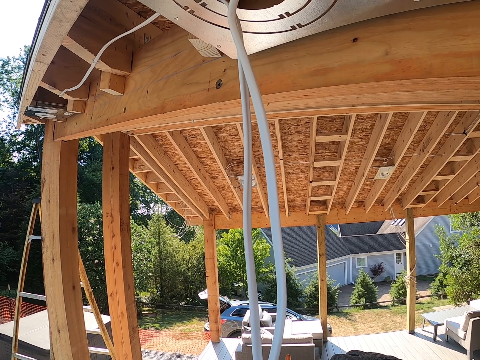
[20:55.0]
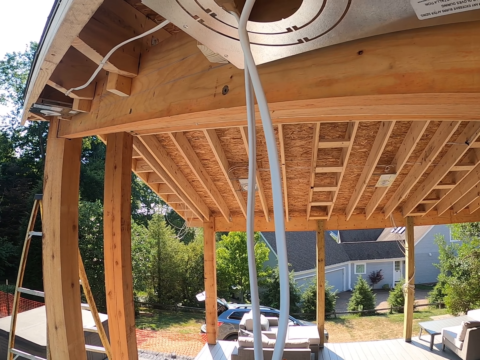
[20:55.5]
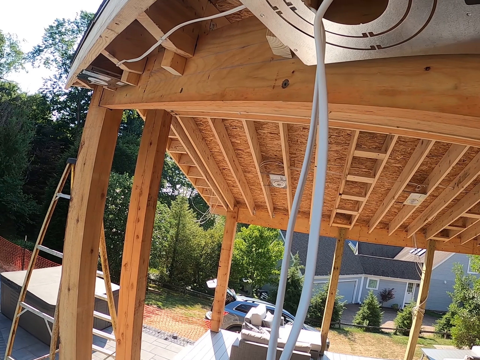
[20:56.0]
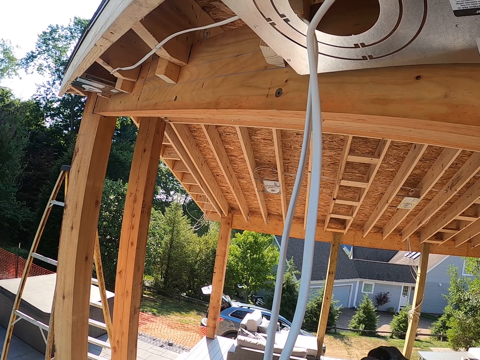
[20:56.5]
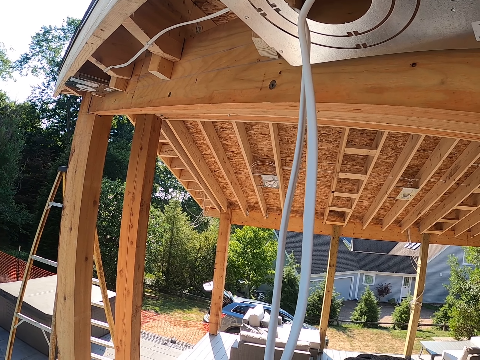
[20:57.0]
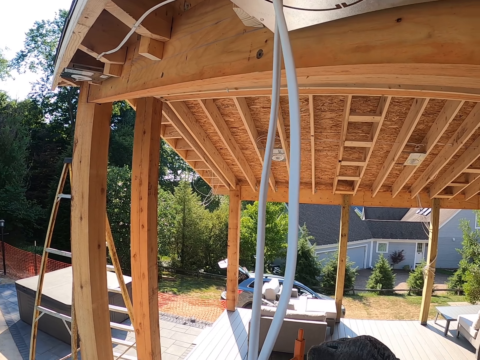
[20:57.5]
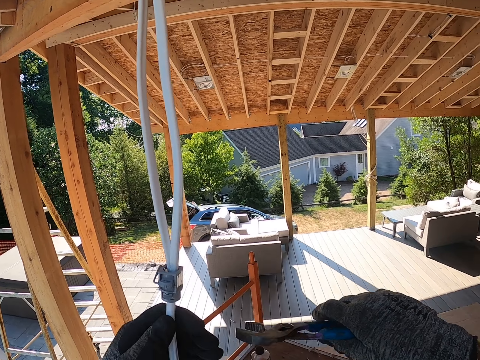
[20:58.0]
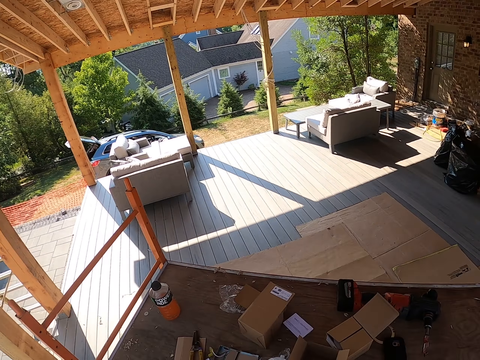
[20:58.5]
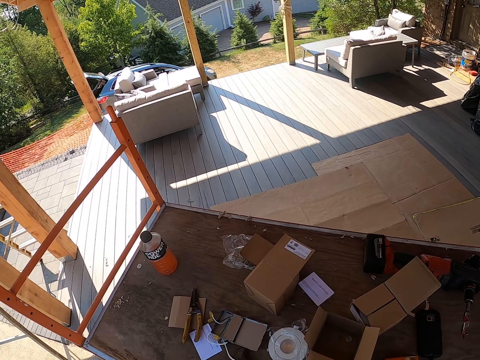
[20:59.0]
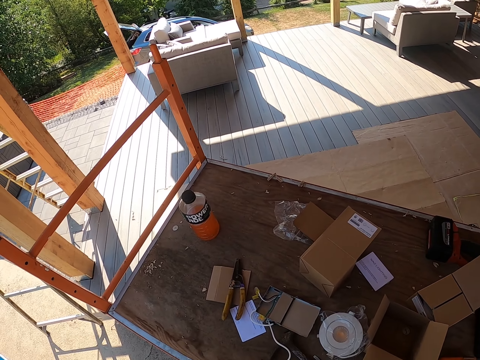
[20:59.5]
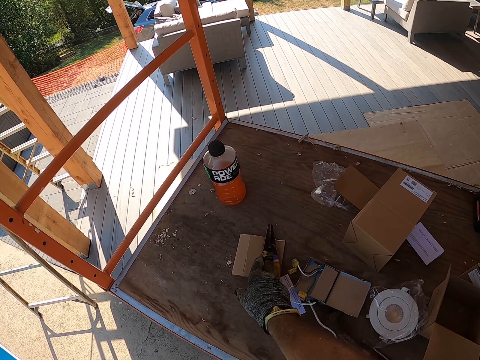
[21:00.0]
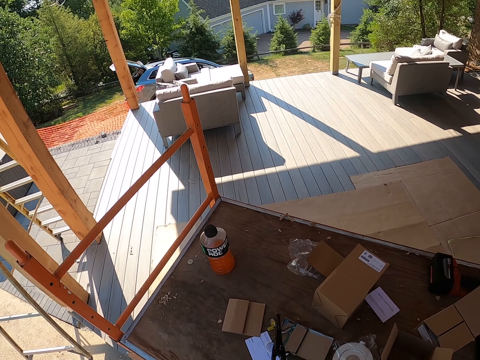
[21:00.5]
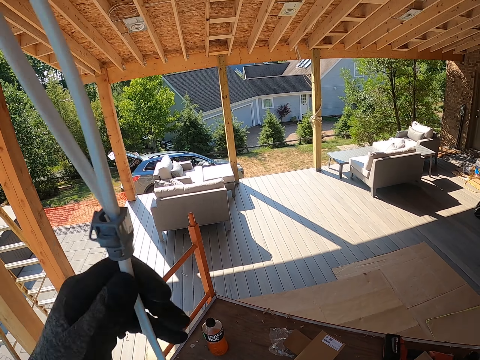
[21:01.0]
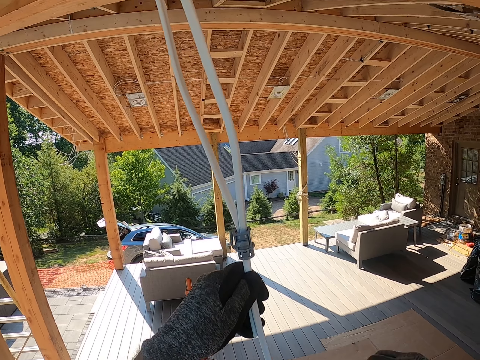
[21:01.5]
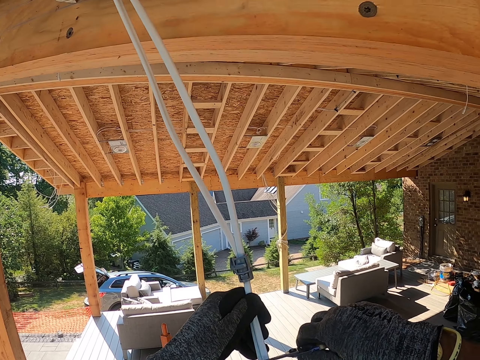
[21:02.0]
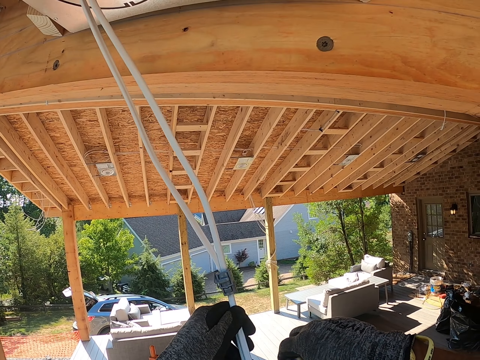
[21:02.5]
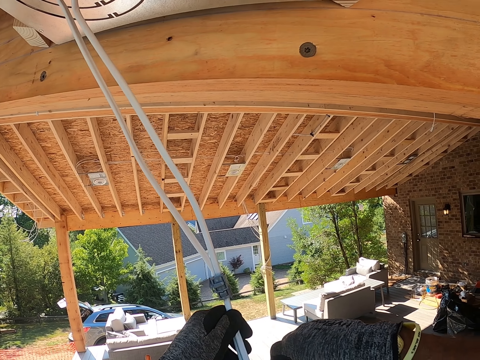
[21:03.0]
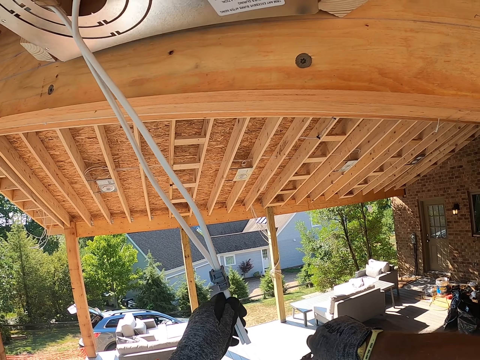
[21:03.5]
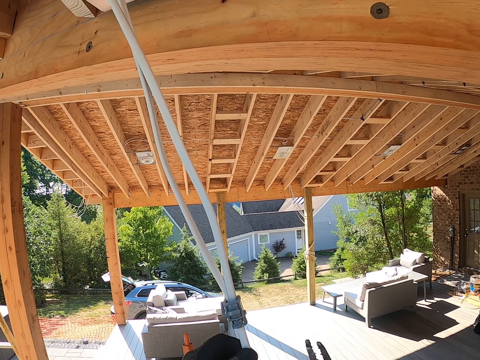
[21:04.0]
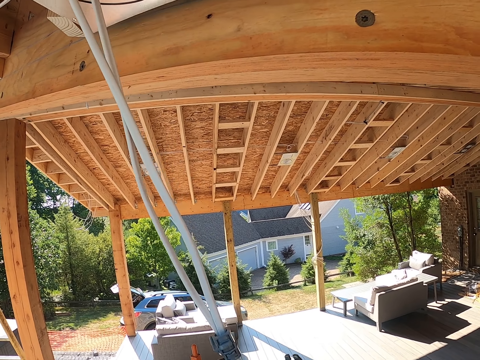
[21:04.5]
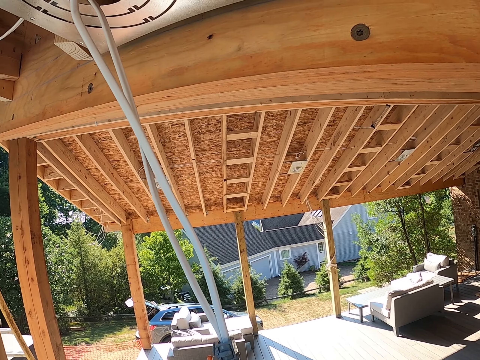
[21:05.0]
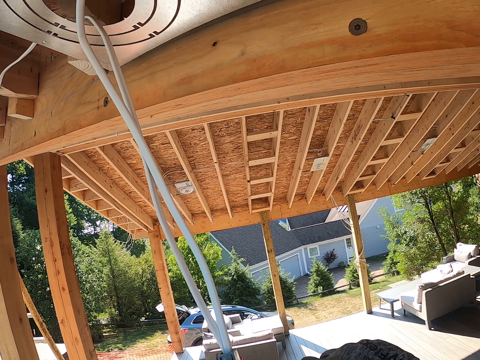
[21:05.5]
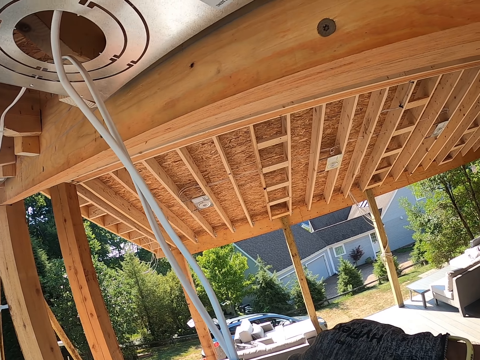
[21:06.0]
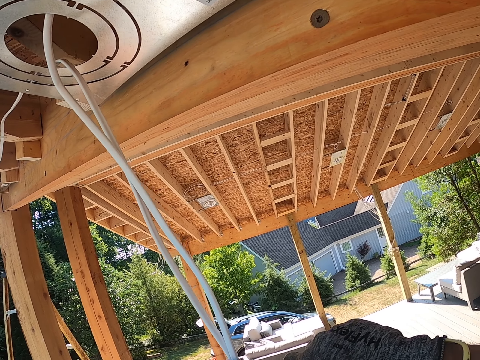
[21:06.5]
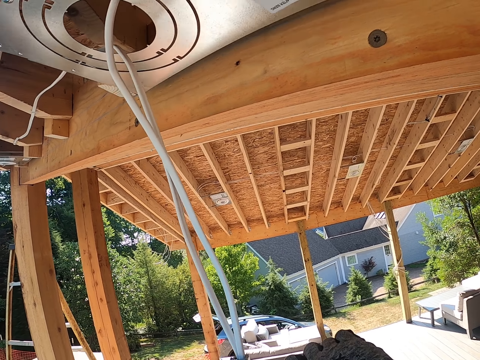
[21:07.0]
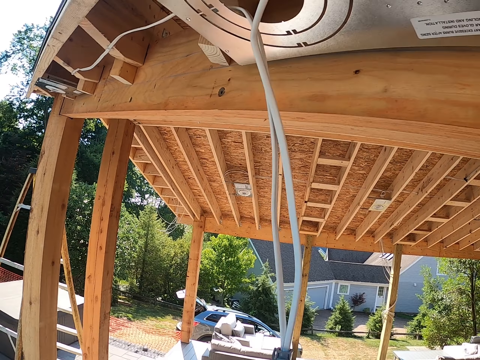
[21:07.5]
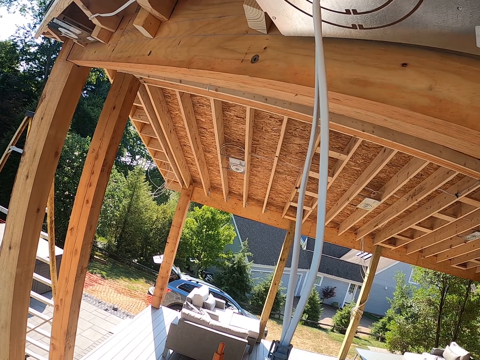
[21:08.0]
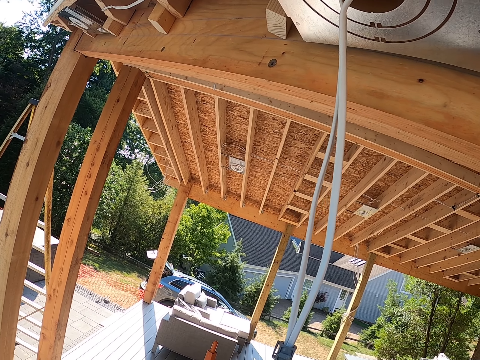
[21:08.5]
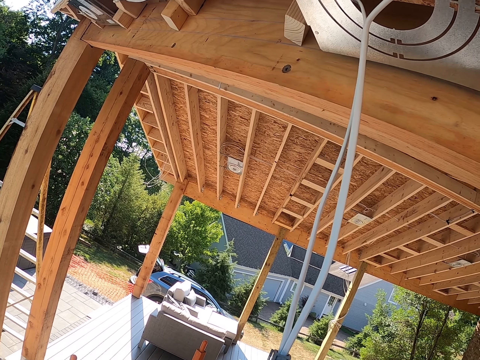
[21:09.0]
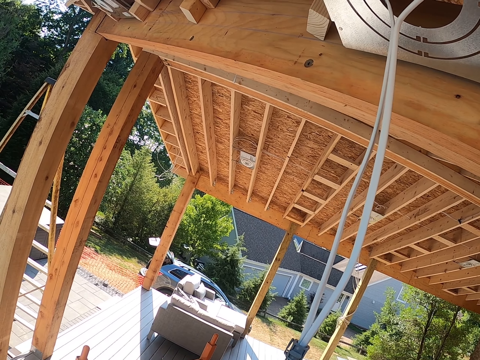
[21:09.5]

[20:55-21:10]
The camera wearer takes pliers. They cut the cables. They repair the cable with the pliers.

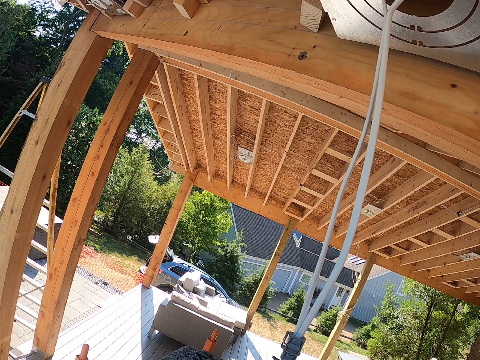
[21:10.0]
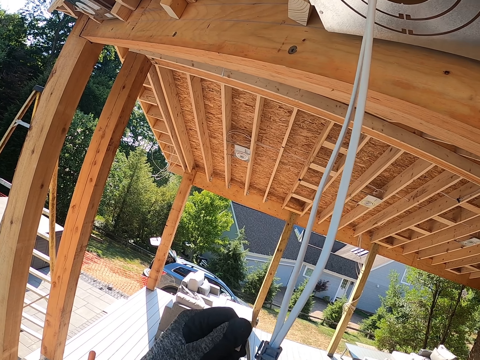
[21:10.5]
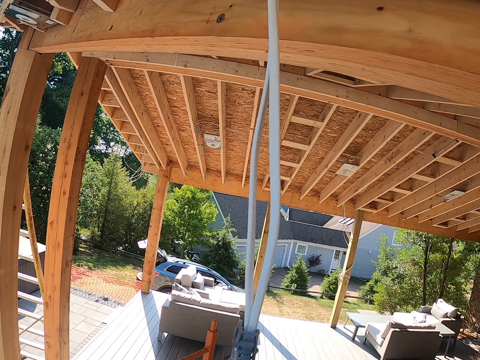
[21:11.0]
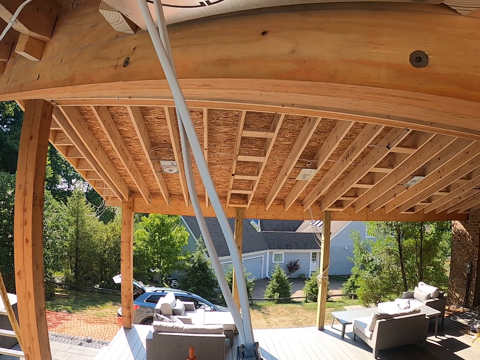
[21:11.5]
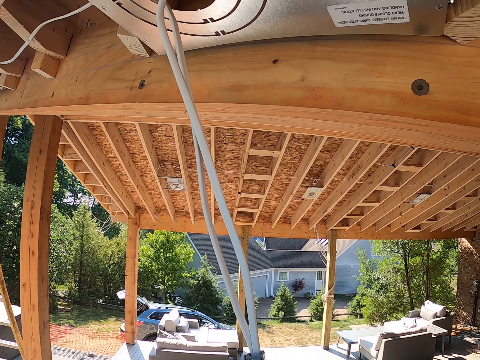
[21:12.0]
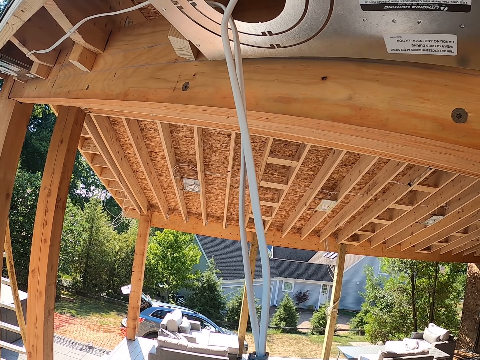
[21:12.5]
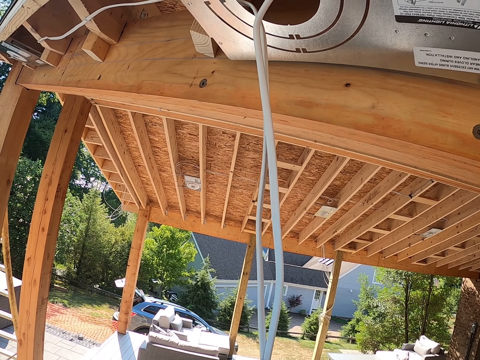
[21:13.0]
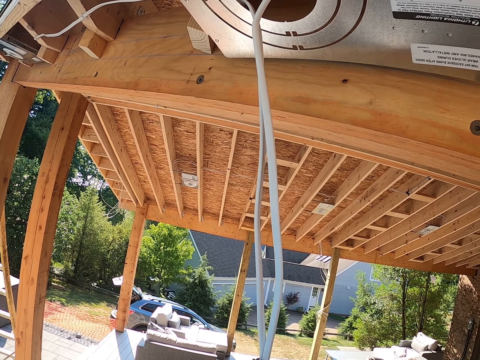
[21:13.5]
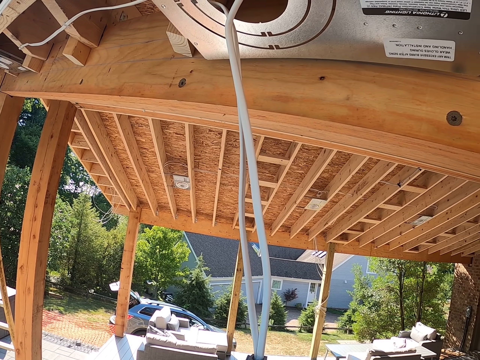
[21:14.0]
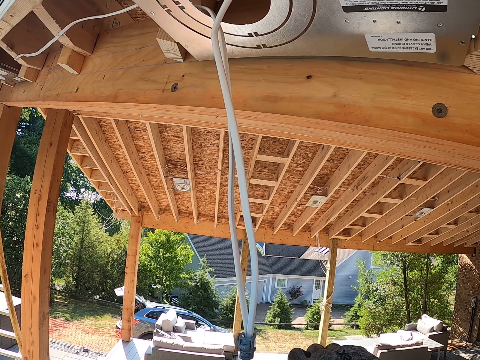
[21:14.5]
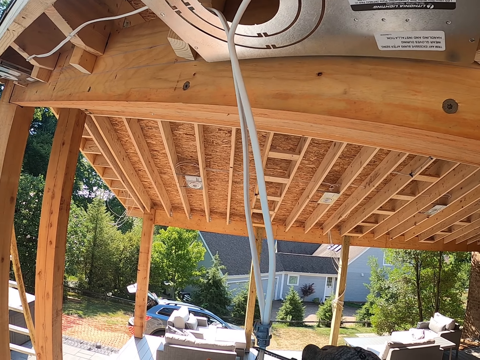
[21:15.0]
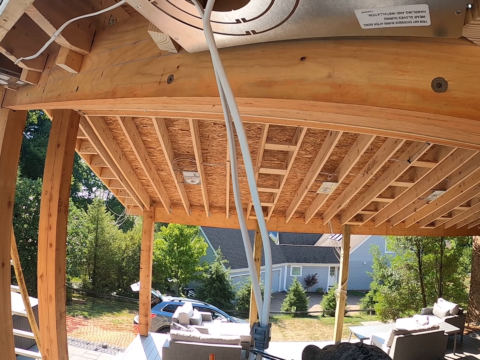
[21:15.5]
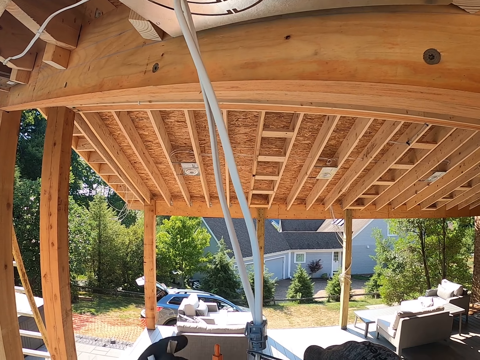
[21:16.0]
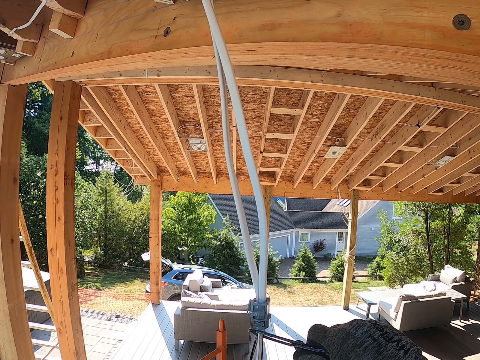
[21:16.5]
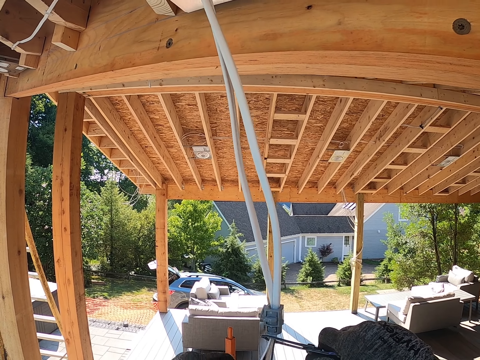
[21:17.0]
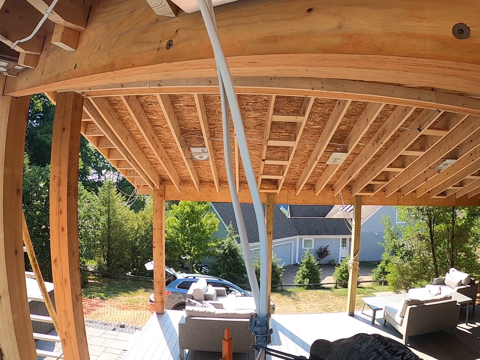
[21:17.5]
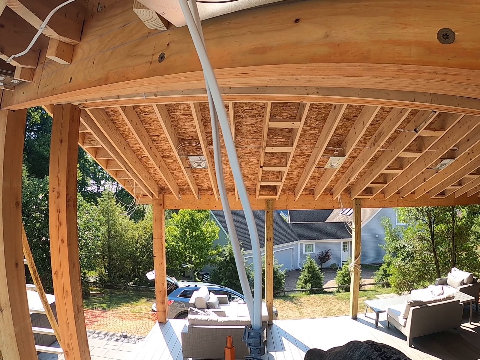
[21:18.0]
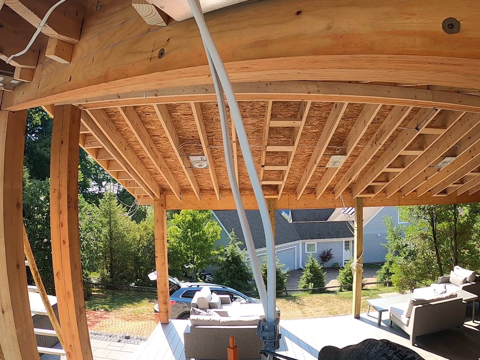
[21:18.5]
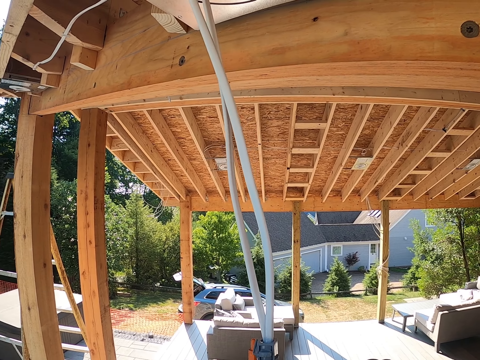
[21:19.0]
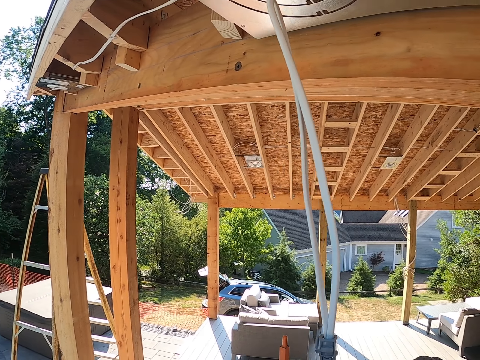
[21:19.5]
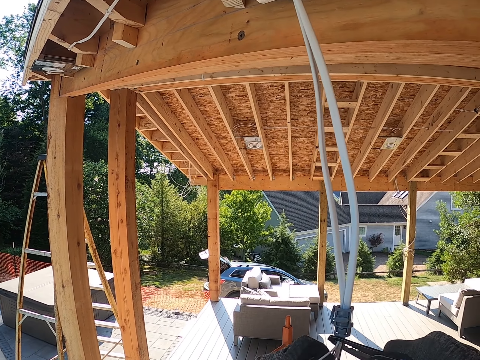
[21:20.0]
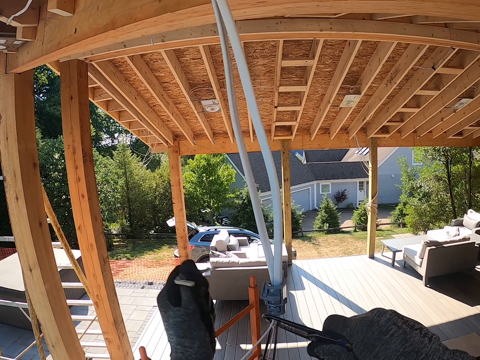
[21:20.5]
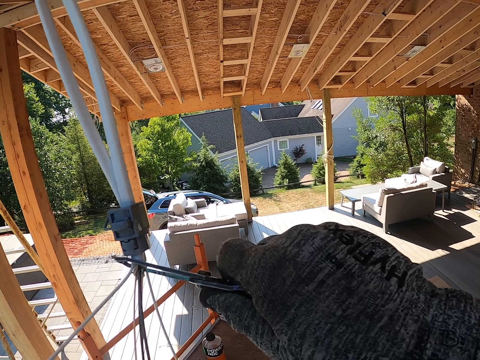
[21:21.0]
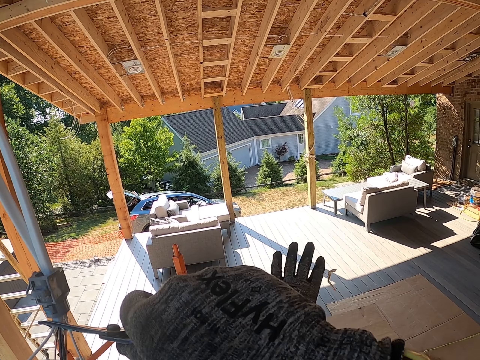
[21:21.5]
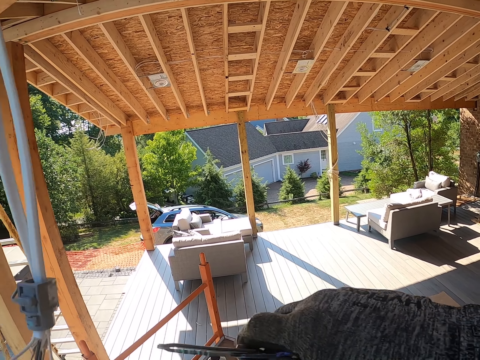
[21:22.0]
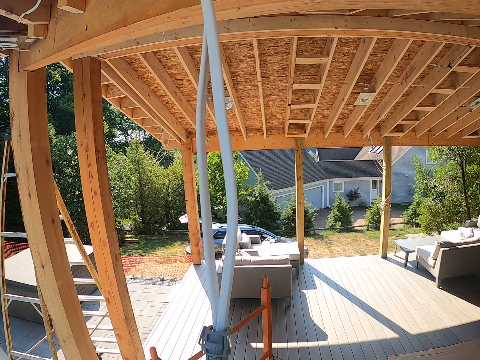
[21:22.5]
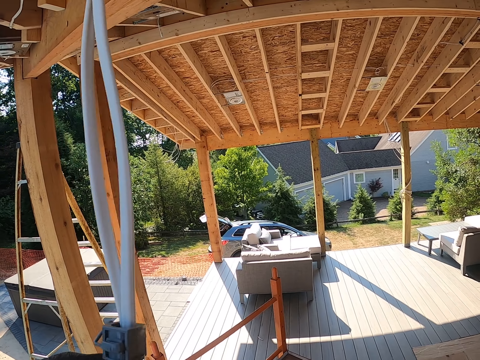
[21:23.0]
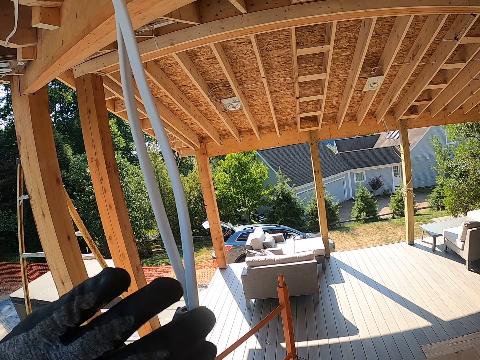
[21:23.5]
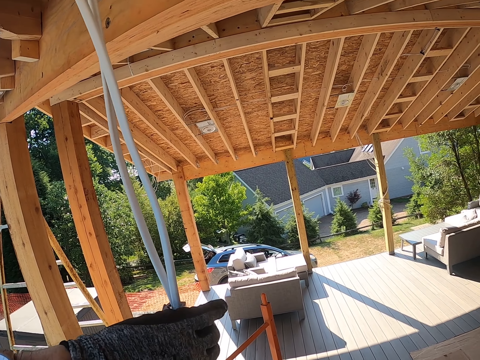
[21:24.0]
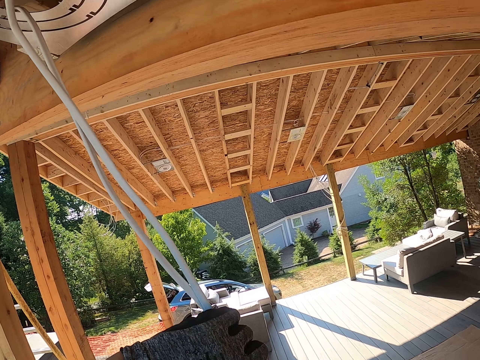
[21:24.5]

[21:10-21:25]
The camera wearer adjusts the cables. They cut the cables. They hold the cables.
